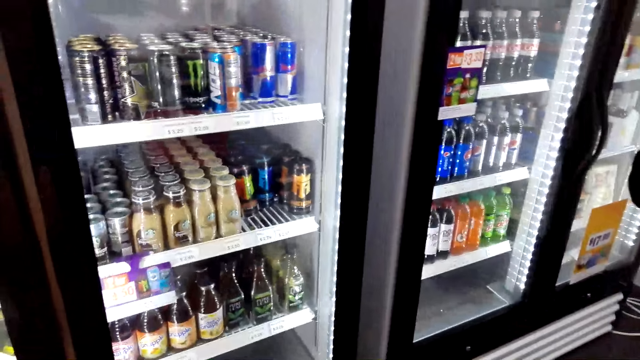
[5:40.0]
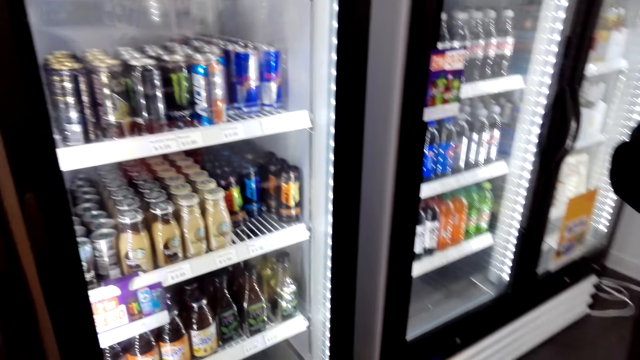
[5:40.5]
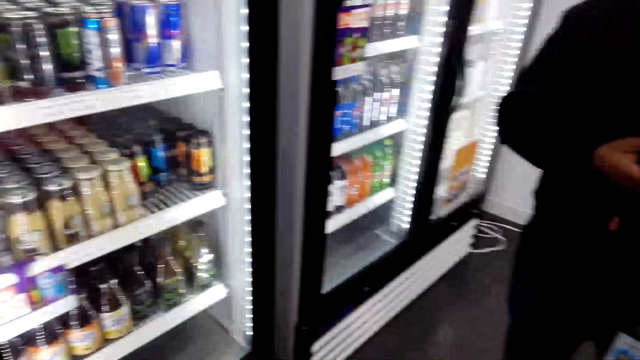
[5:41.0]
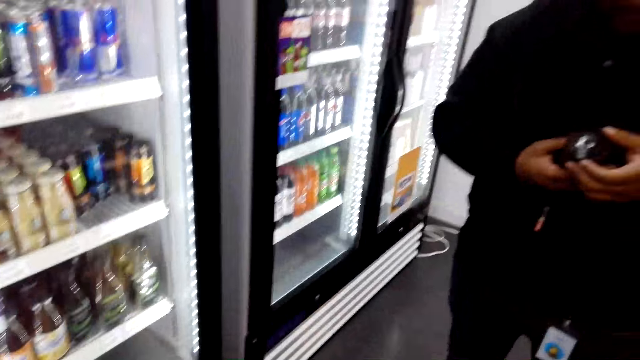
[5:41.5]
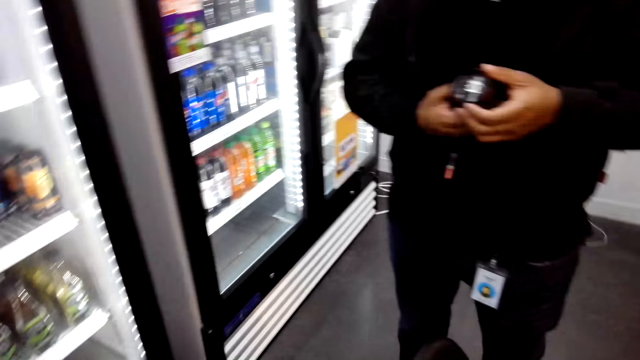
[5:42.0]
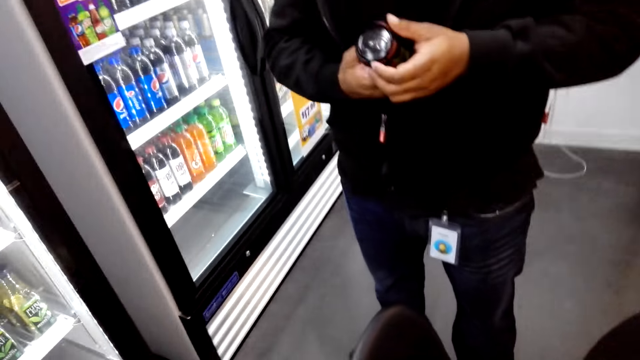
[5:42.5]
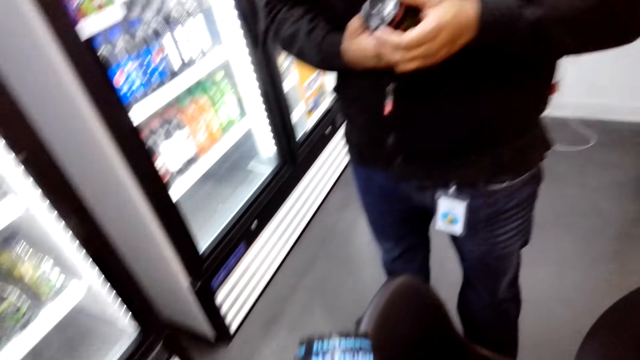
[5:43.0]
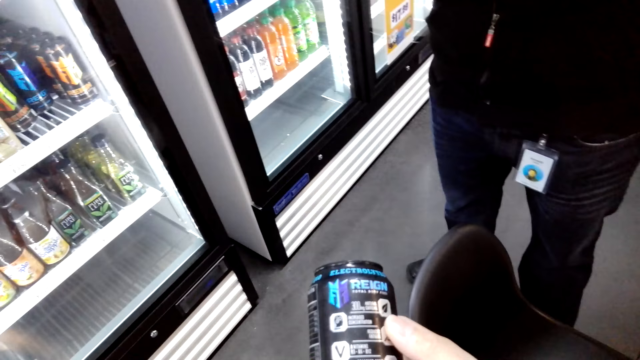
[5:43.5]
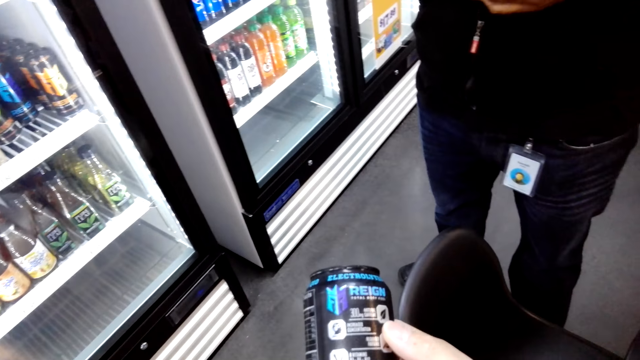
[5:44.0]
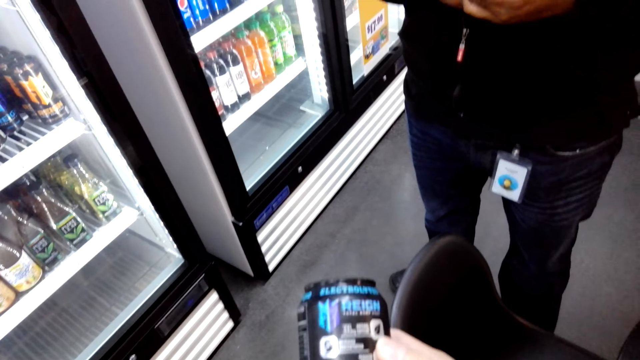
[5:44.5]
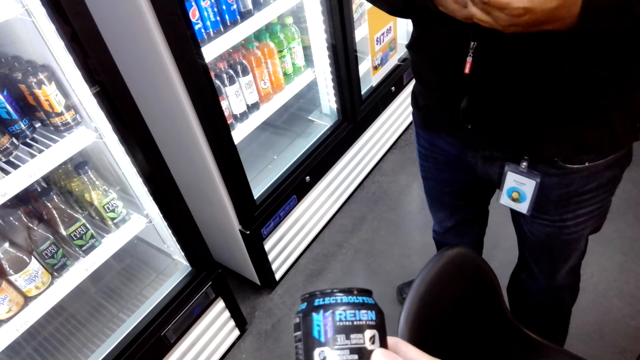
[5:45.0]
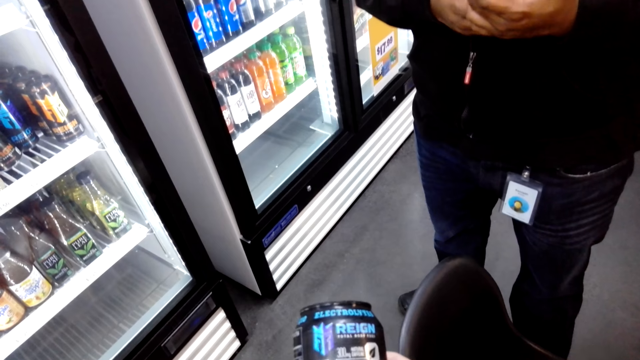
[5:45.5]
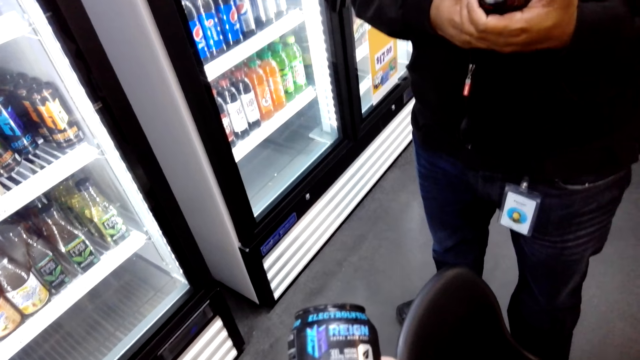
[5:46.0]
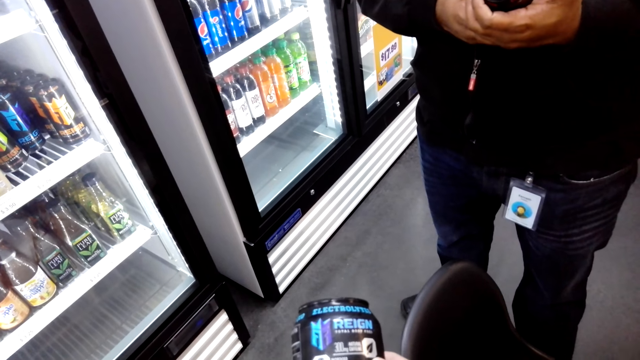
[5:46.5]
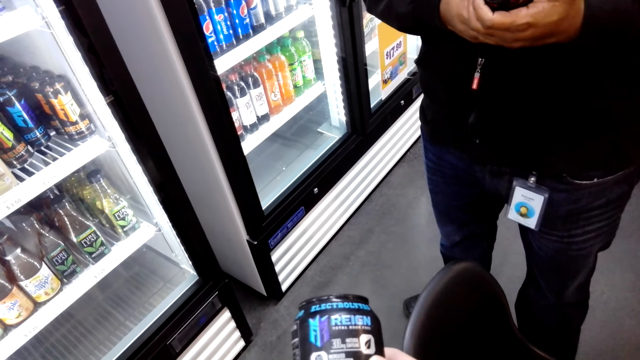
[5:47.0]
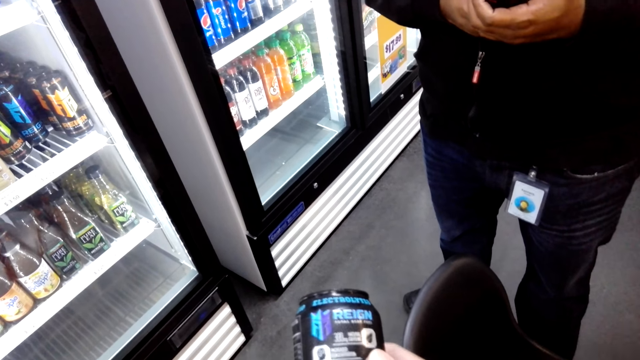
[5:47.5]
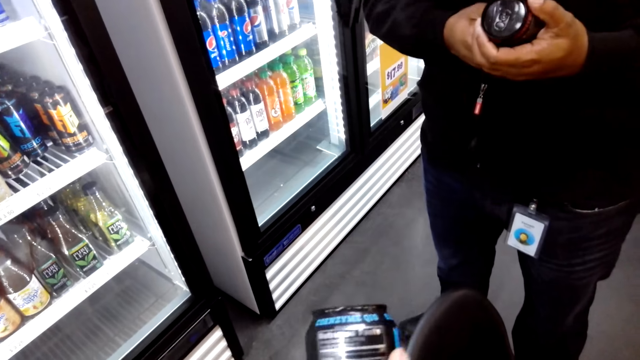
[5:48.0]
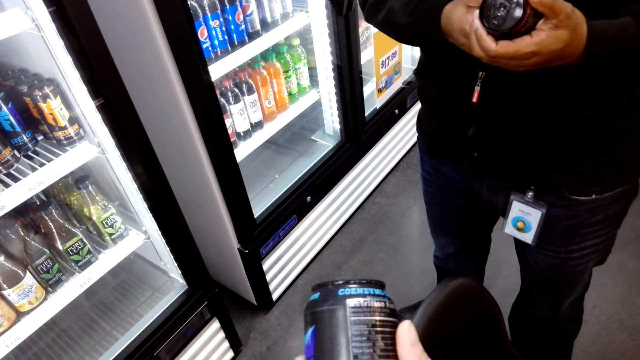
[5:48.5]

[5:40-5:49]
A man holds a drink in hand. The man moves his hand around the can.

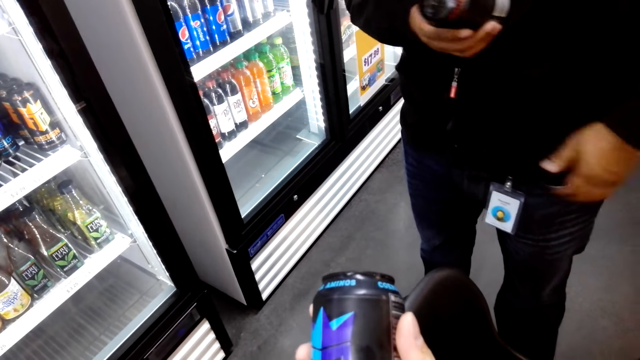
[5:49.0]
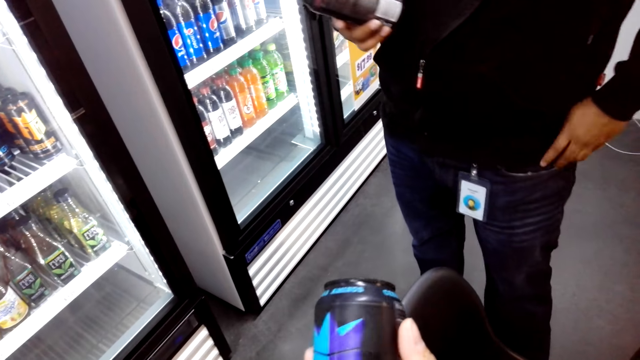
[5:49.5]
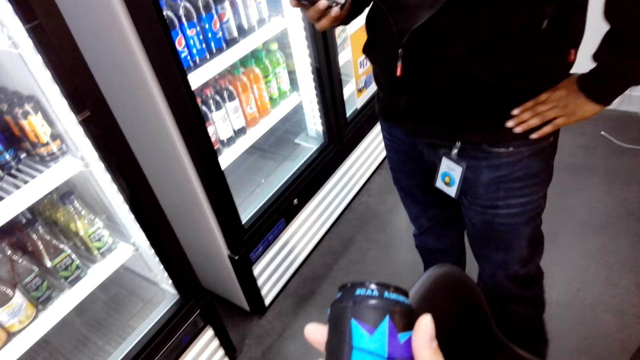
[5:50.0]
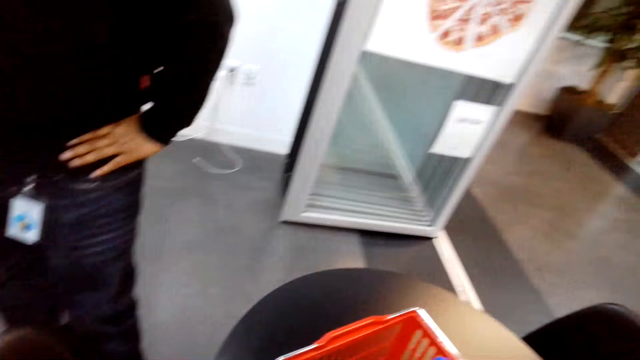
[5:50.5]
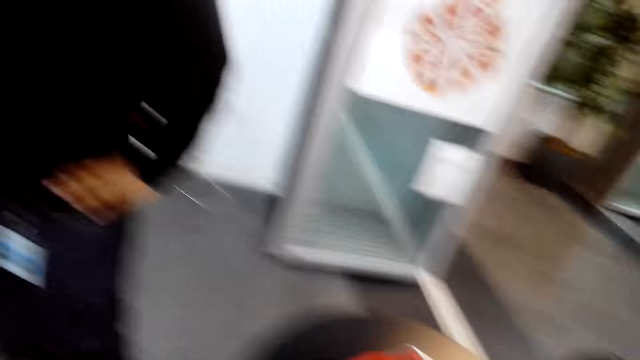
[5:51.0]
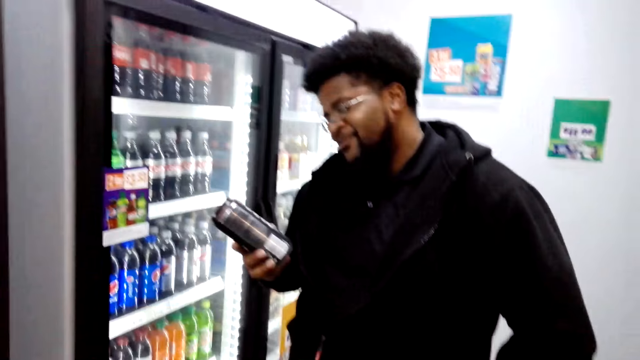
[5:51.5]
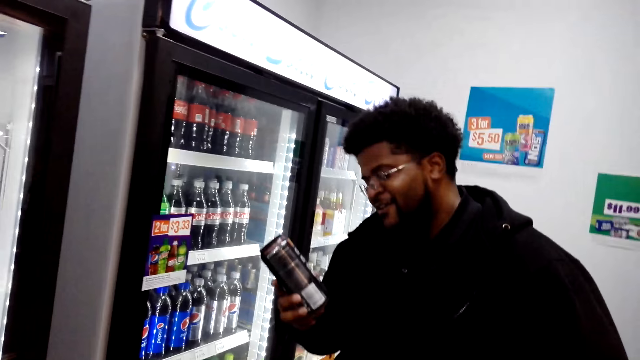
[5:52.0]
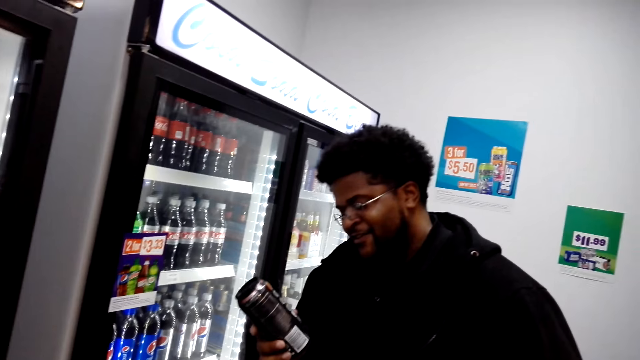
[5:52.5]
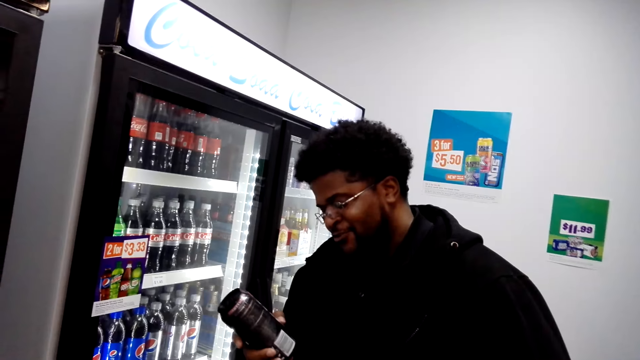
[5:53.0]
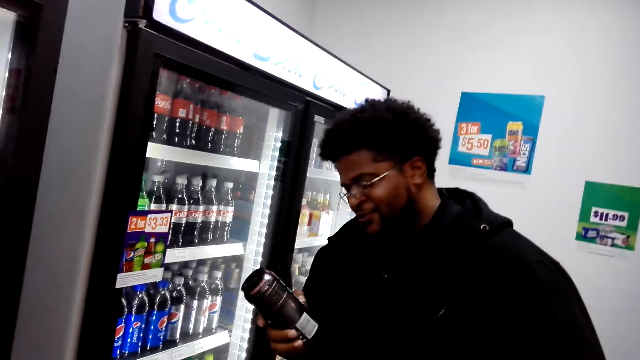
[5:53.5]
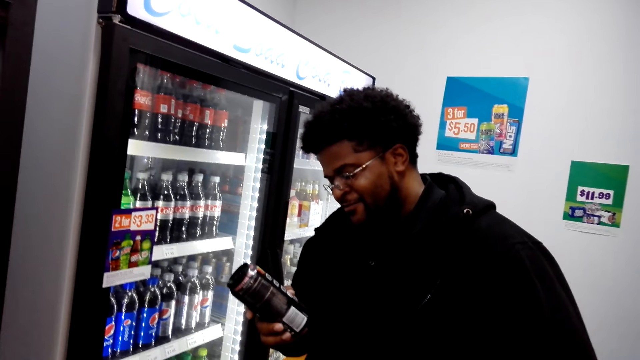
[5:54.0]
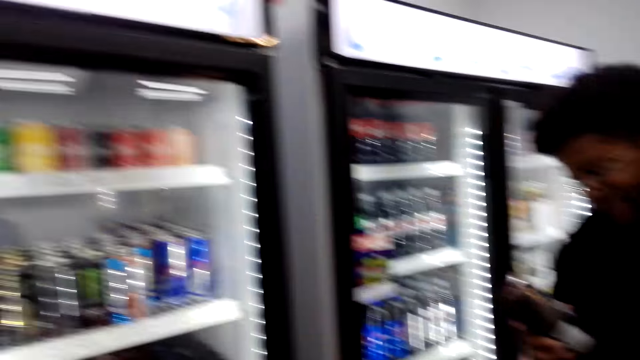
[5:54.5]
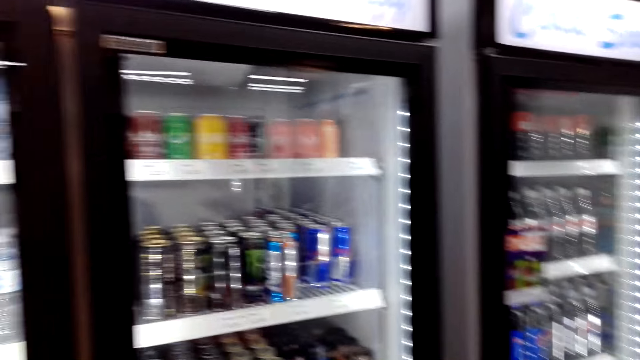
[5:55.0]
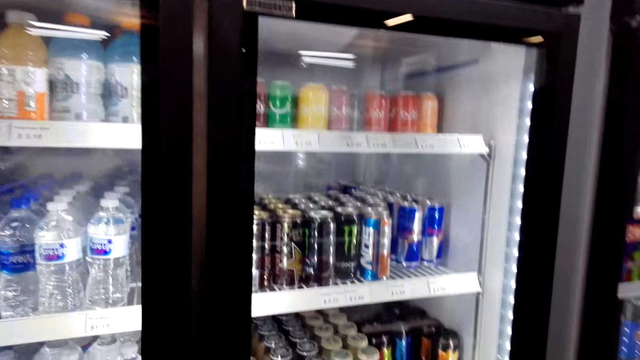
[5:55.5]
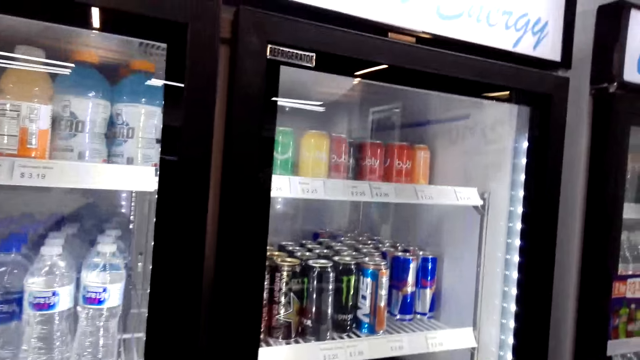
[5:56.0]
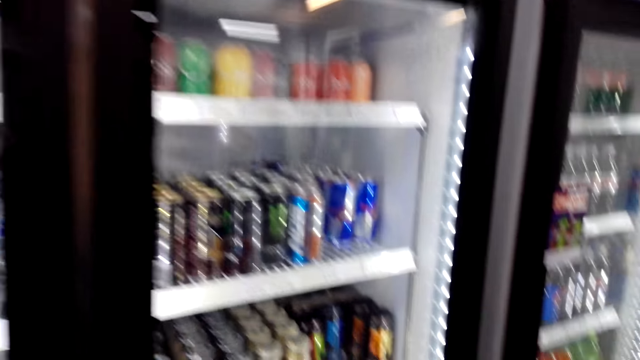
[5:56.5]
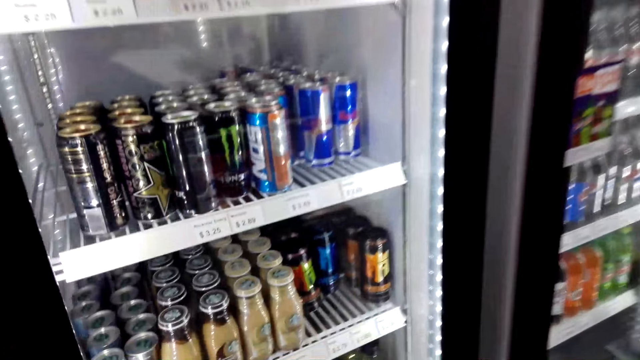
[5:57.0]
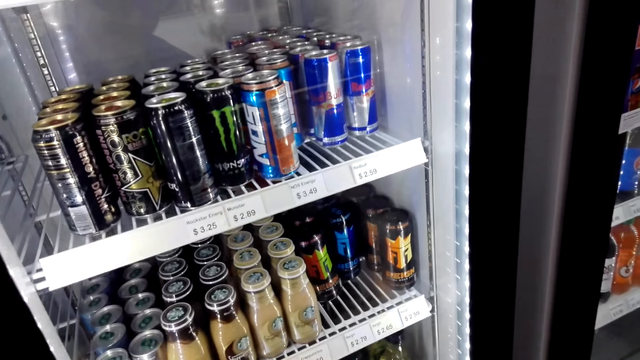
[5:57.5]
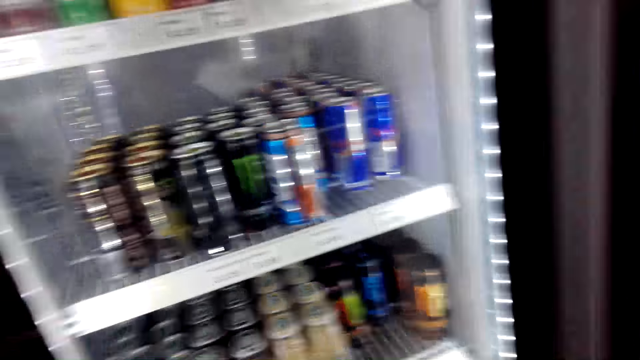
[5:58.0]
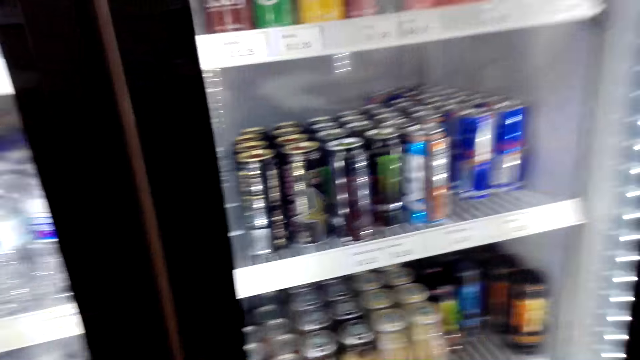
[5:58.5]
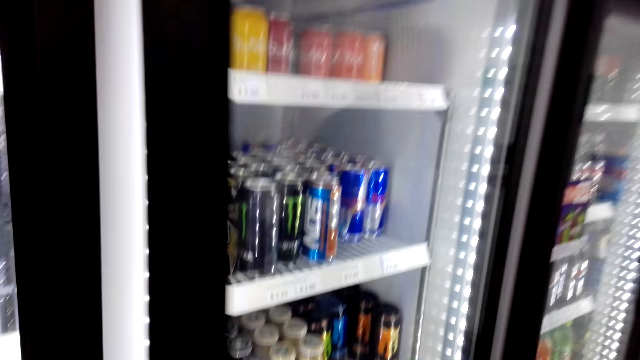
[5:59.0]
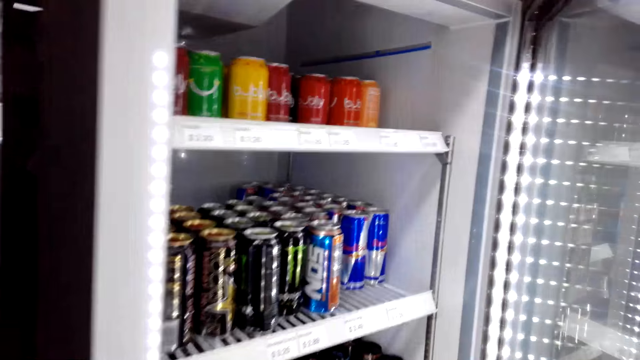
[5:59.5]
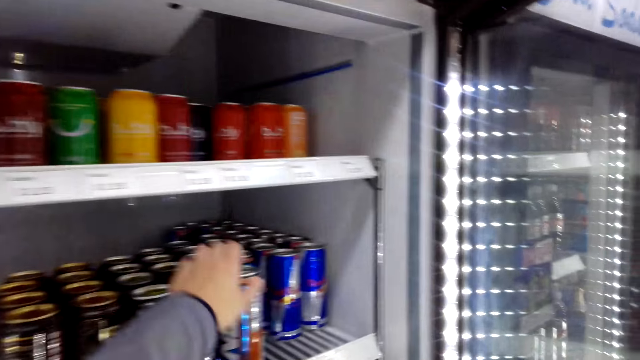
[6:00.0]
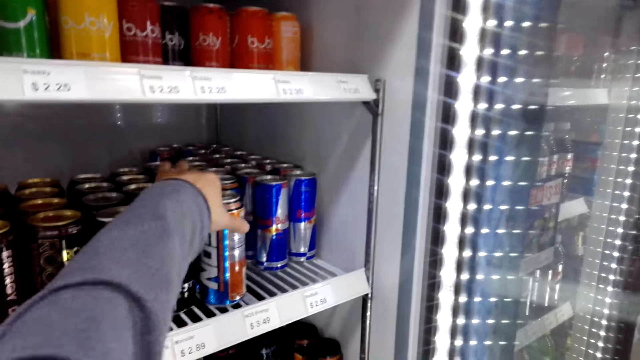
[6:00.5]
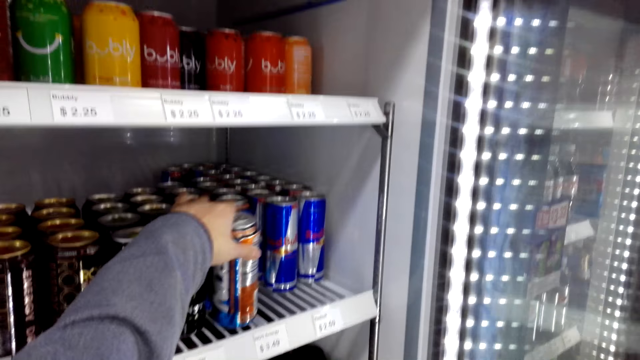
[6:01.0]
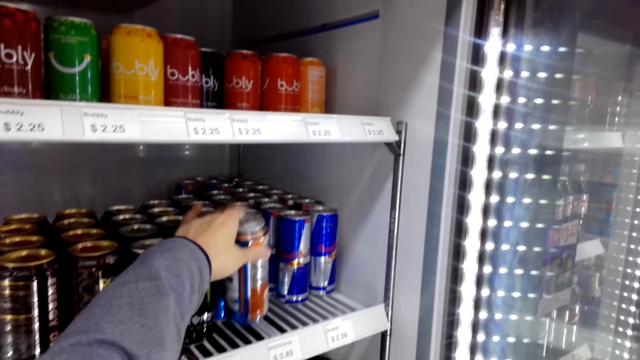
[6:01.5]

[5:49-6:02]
A man holds his waist with the left hand. The camera wearer interacts with the man. They open a fridge.
